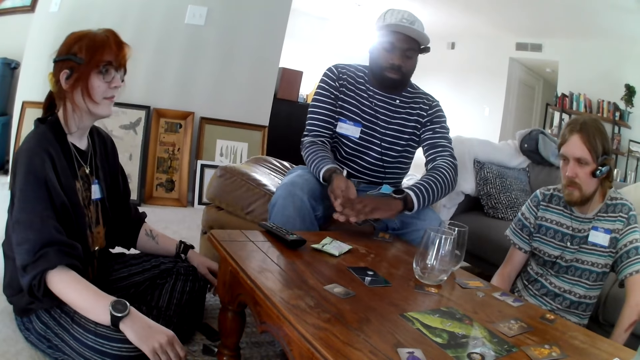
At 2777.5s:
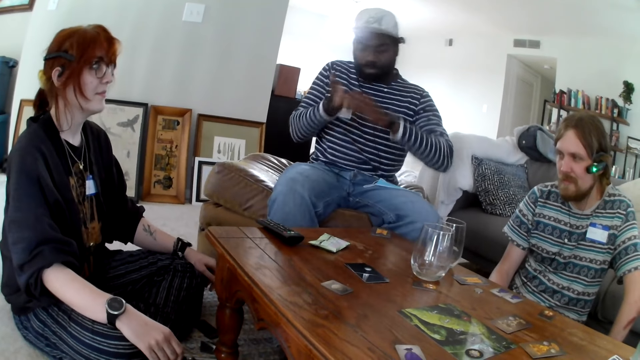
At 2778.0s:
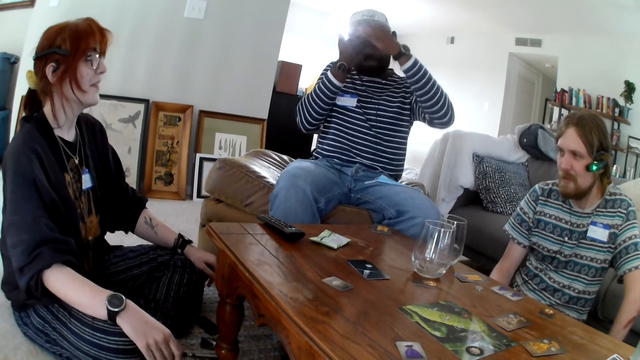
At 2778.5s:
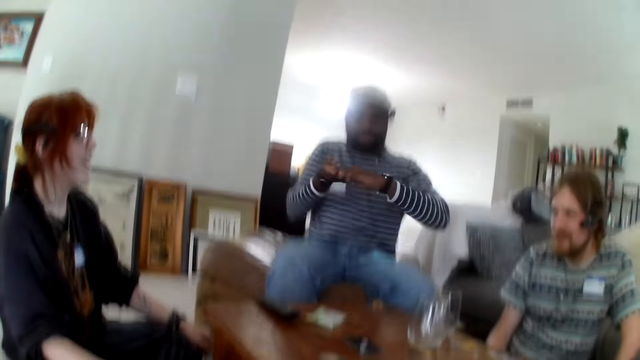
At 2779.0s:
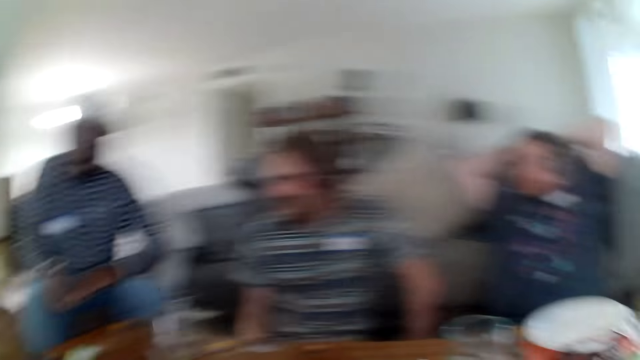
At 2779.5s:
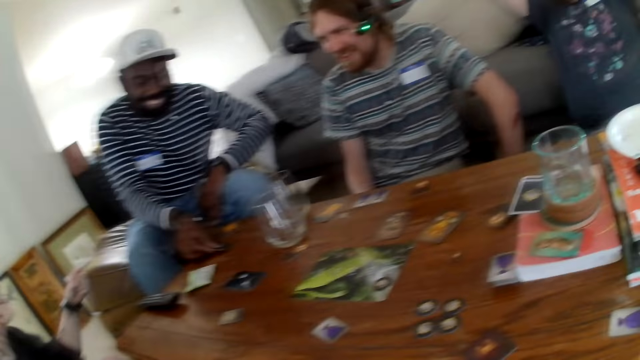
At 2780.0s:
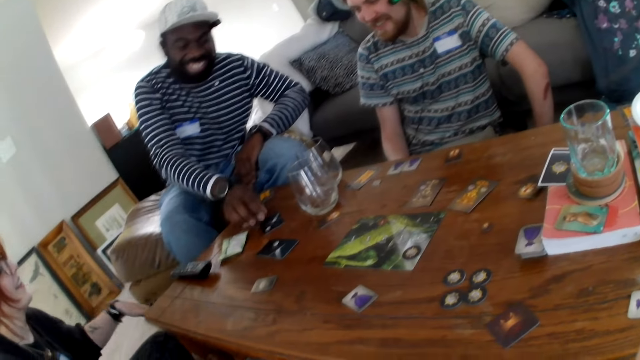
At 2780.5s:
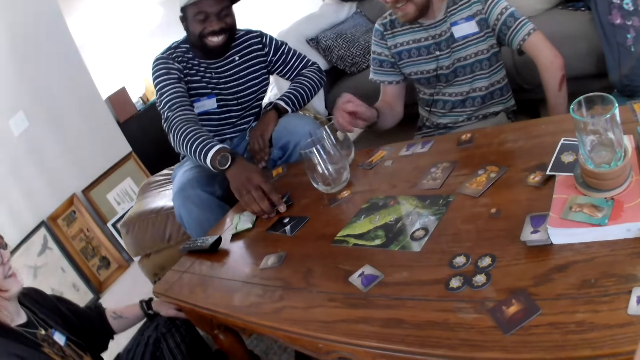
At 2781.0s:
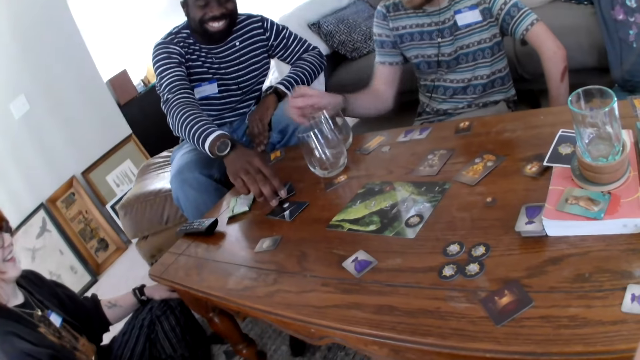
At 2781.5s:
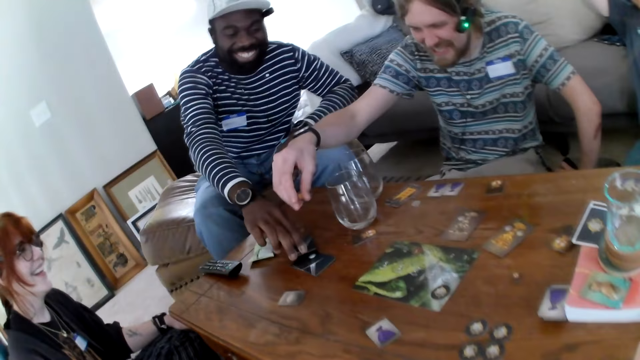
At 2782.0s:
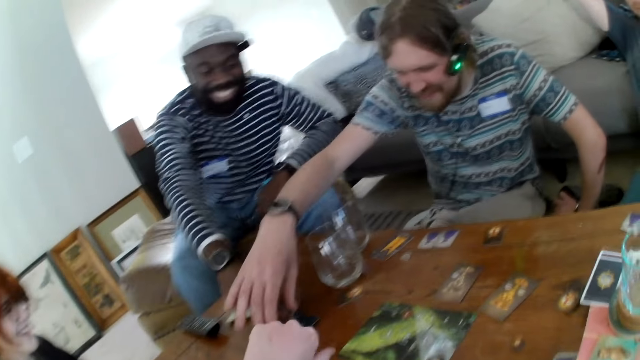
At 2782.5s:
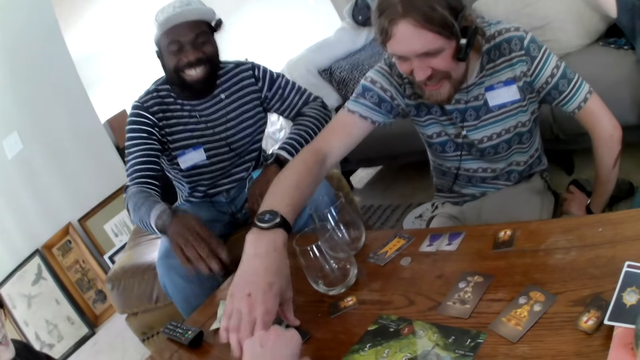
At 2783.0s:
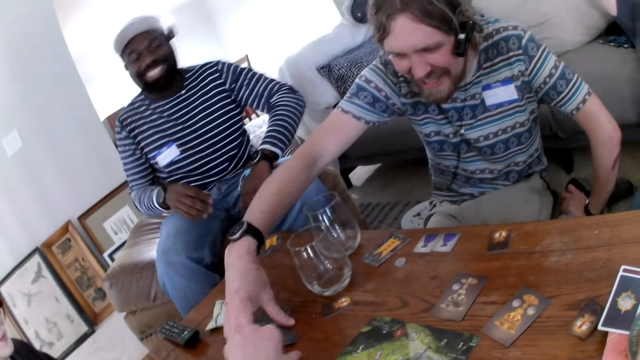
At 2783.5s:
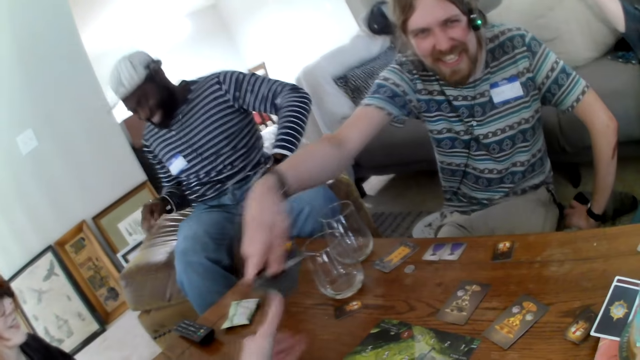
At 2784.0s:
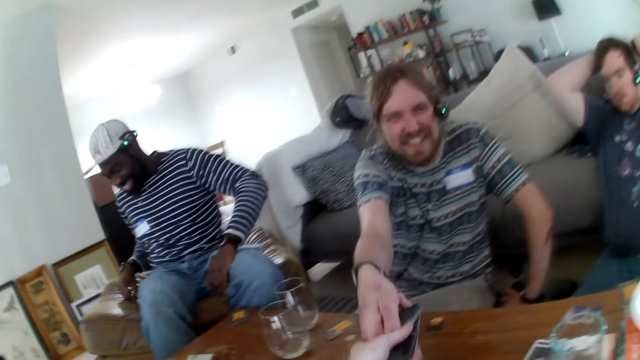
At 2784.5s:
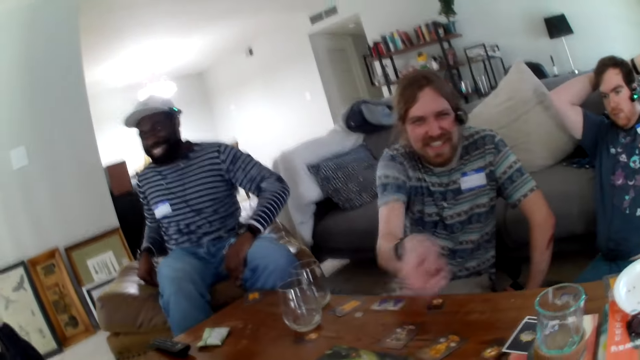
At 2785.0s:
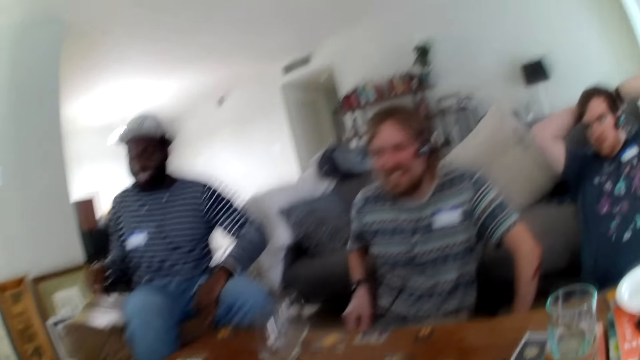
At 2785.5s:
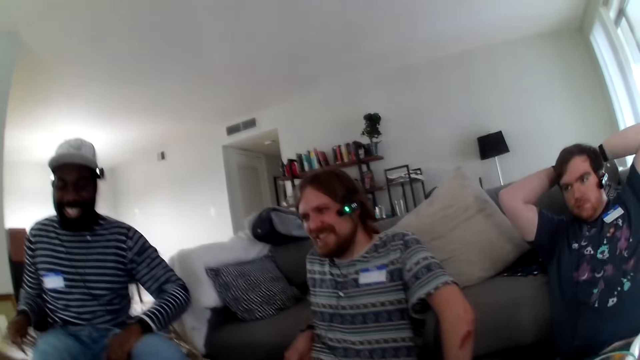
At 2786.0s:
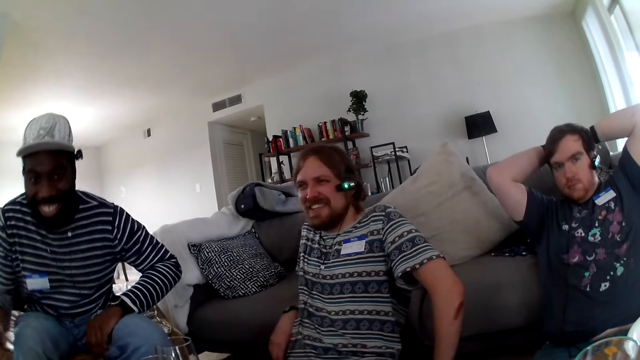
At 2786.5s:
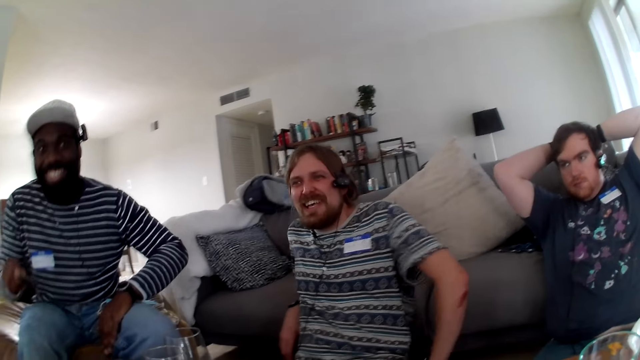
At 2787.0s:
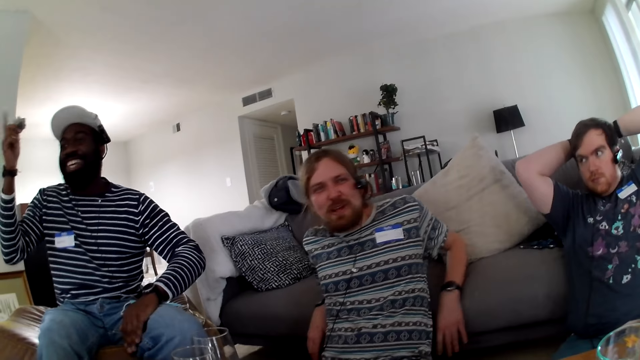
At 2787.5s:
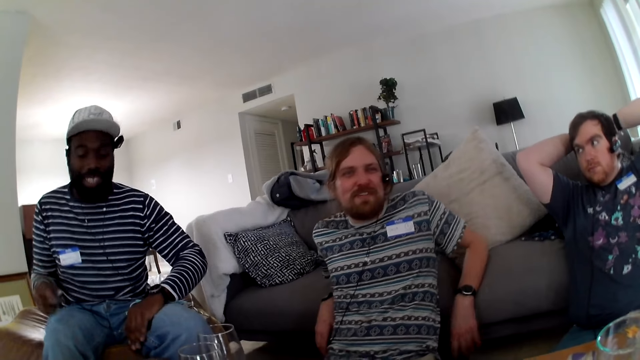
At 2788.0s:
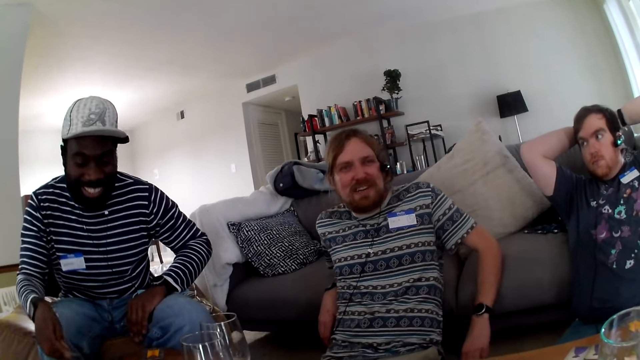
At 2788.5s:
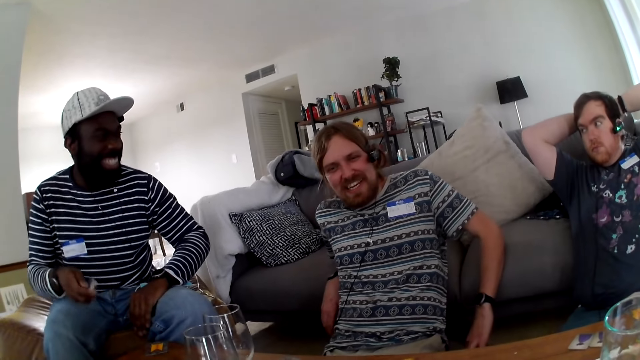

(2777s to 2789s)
A person taps the table. The camera wearer picks up a card. They pick up the card again. They pick up a glass.

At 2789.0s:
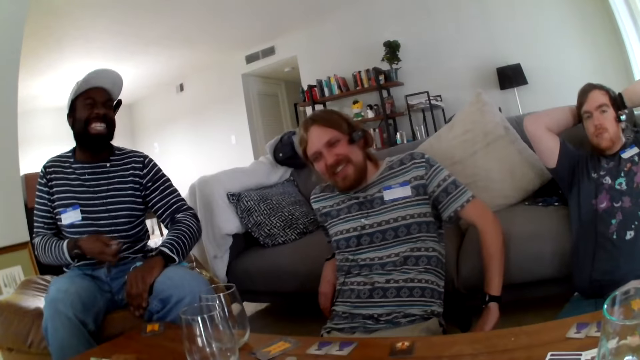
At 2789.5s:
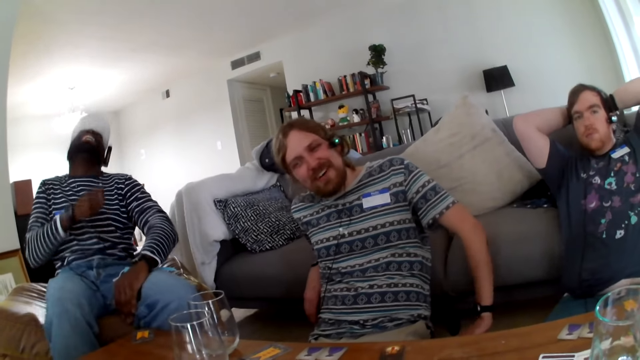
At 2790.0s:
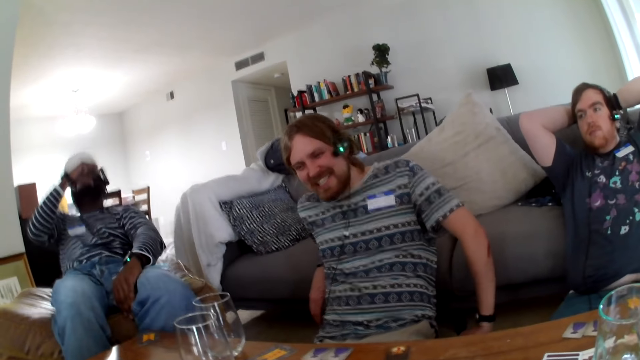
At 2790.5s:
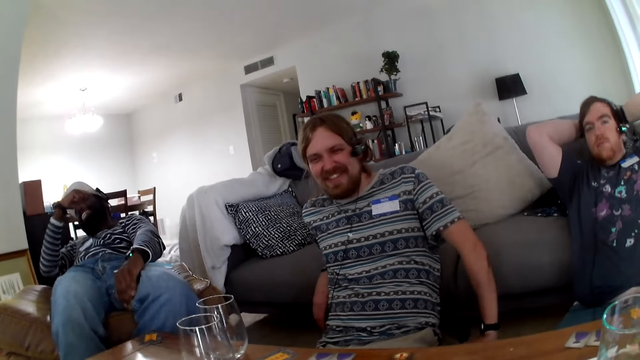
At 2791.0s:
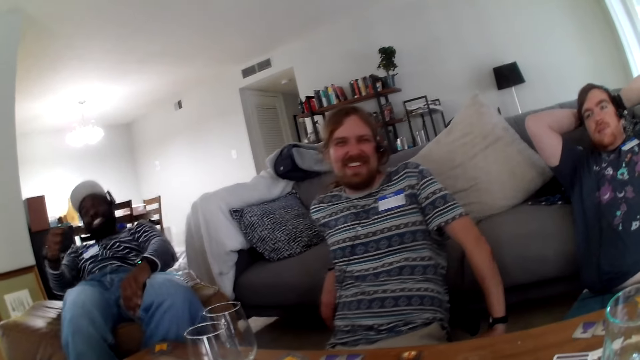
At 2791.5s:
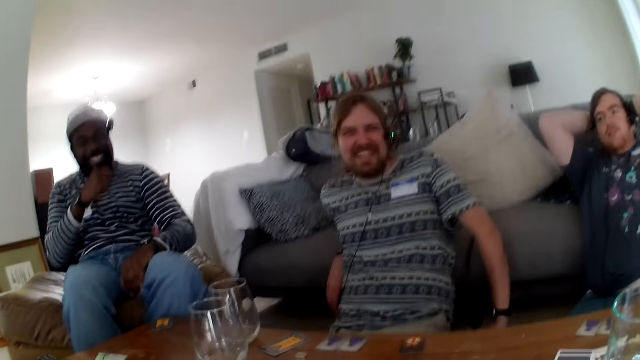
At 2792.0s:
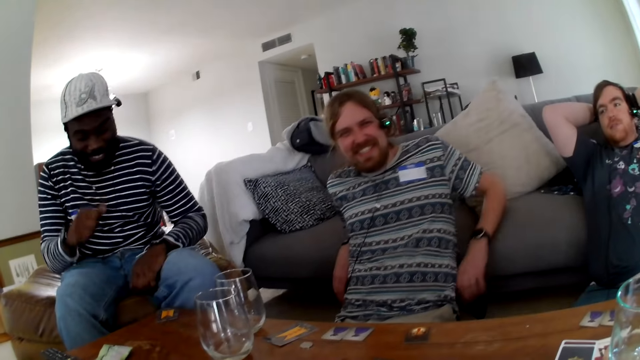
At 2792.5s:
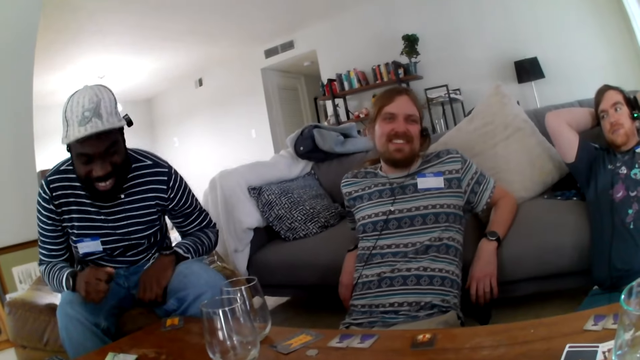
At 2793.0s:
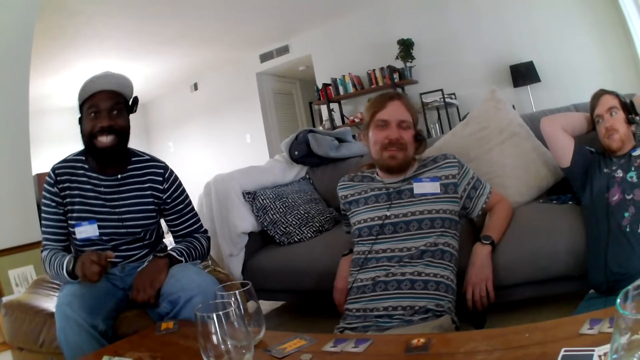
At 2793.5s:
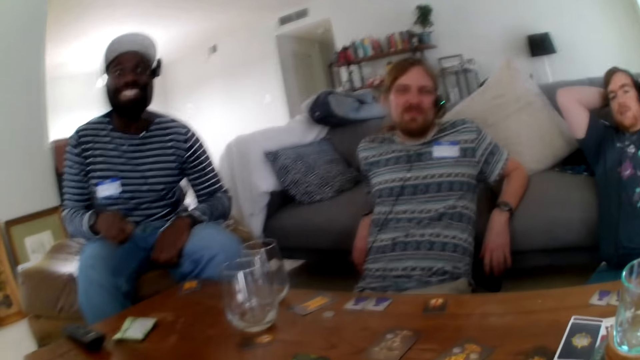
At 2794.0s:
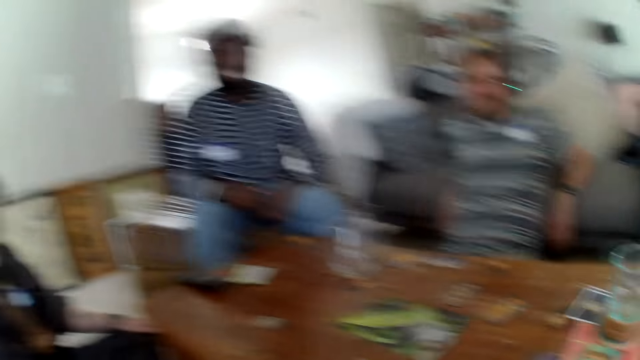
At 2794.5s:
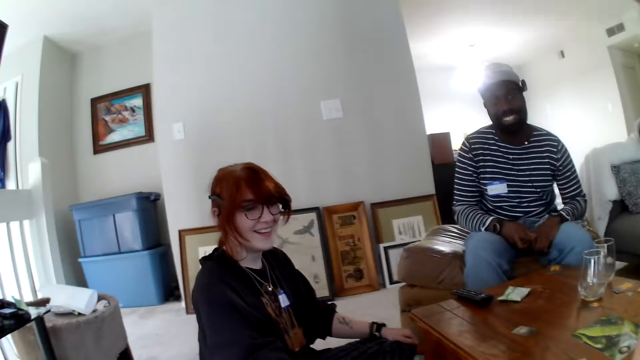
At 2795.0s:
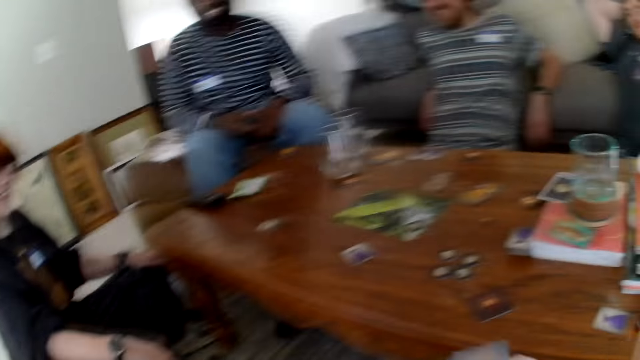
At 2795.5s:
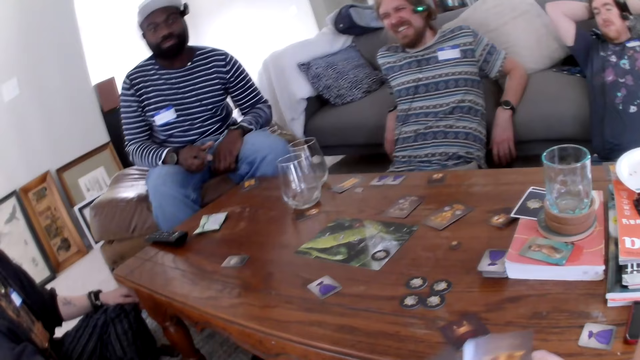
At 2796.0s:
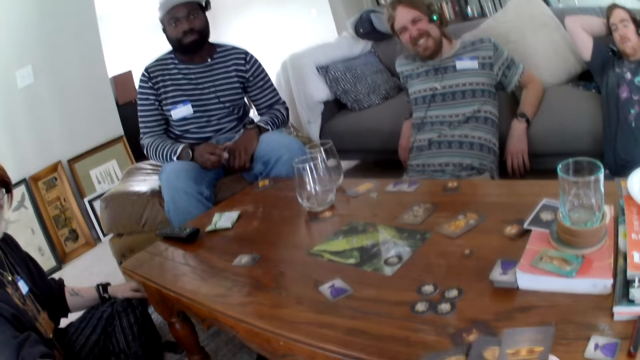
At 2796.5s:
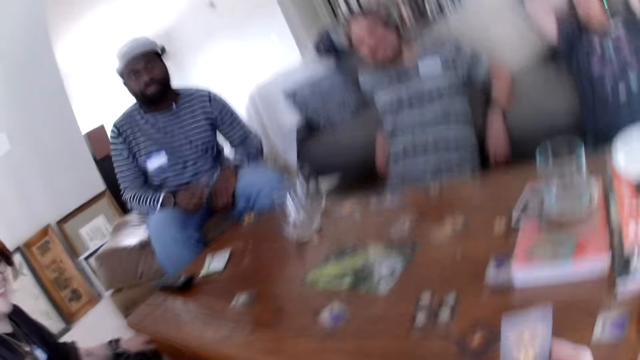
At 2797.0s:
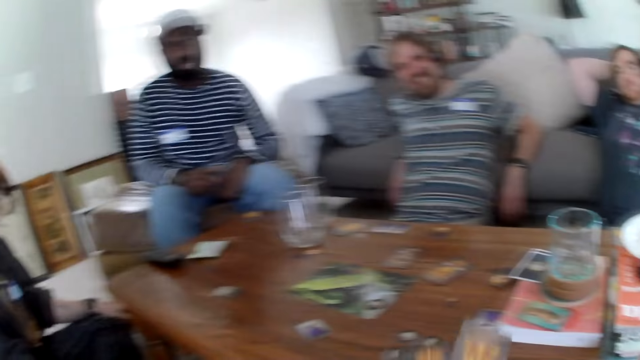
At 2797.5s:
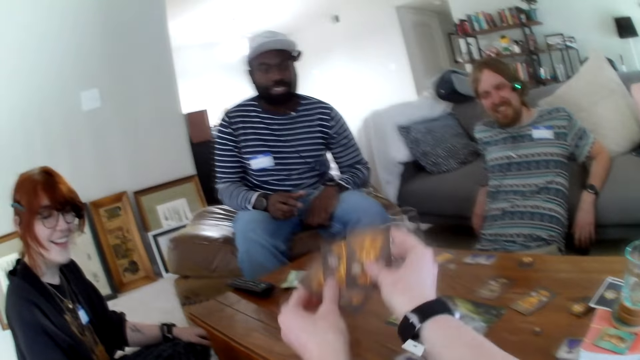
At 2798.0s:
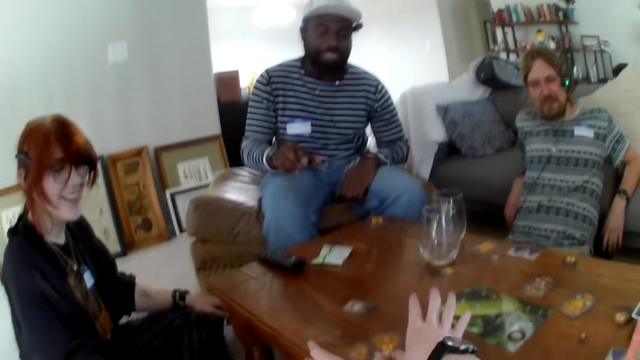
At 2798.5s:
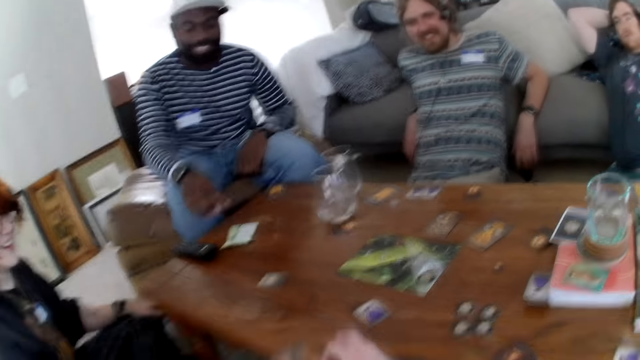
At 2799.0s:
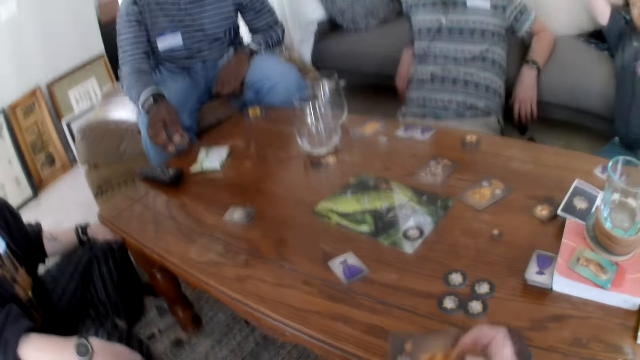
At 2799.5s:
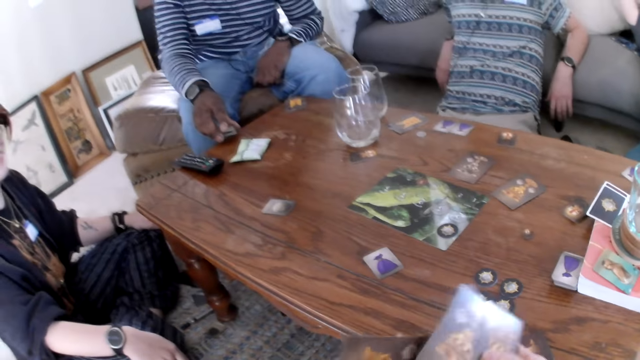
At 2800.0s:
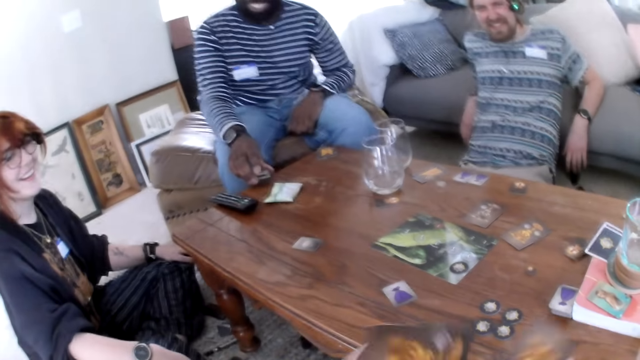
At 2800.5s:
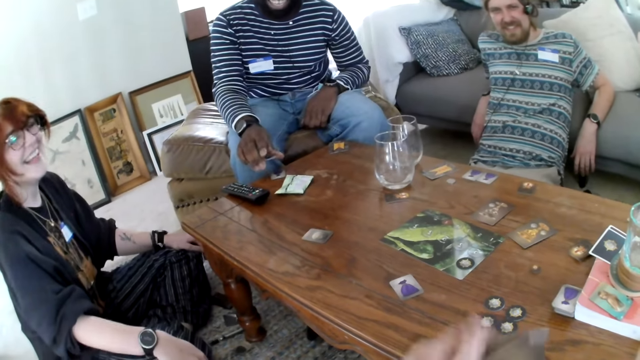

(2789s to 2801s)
The camera wearer plays while others are laughing. They arrange the cards. They put the cards on the table.
